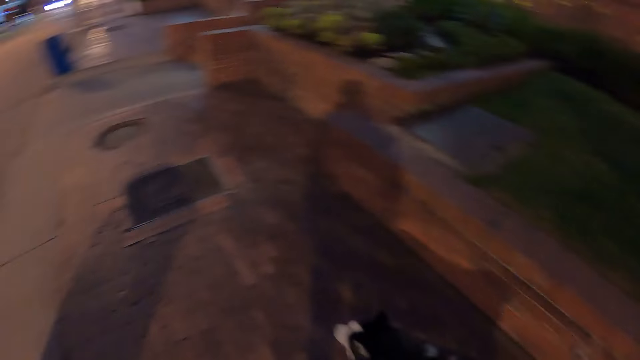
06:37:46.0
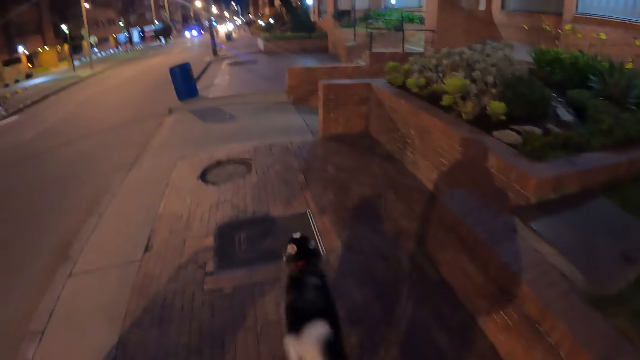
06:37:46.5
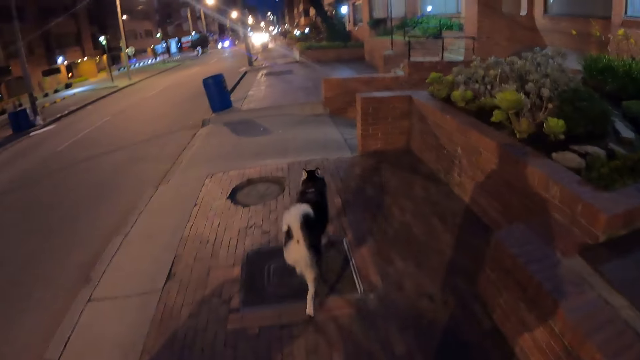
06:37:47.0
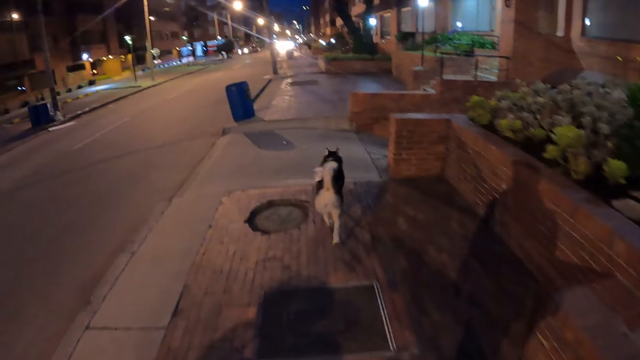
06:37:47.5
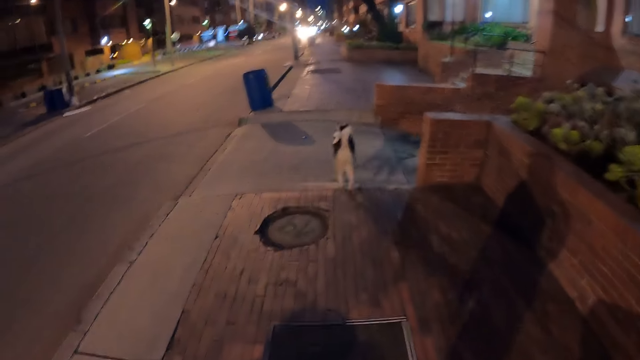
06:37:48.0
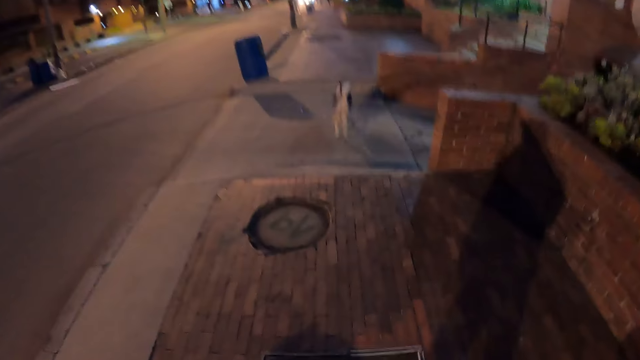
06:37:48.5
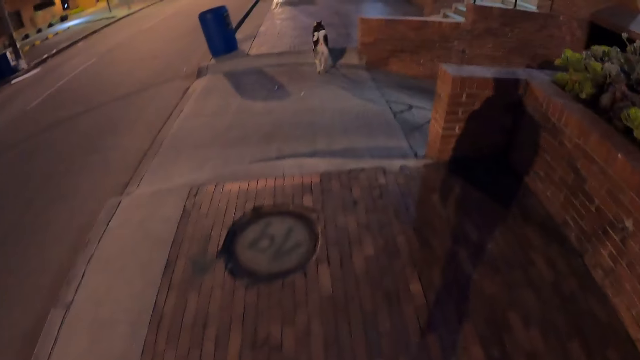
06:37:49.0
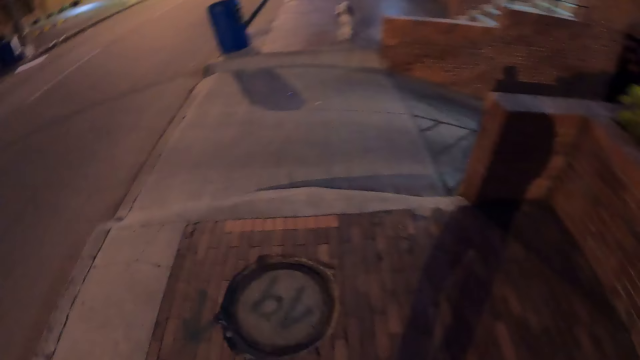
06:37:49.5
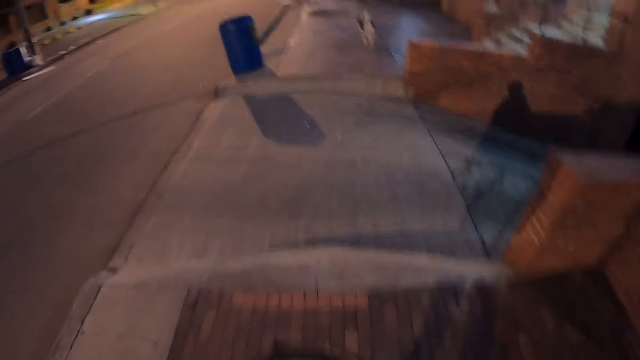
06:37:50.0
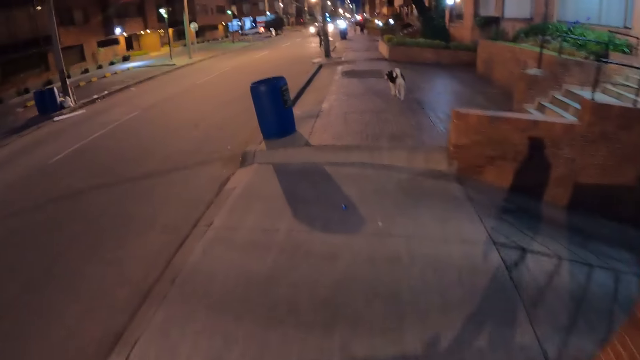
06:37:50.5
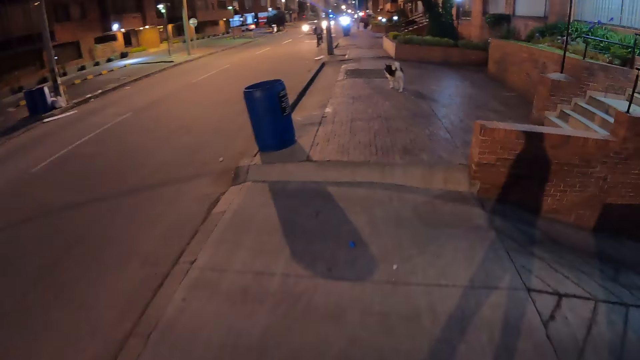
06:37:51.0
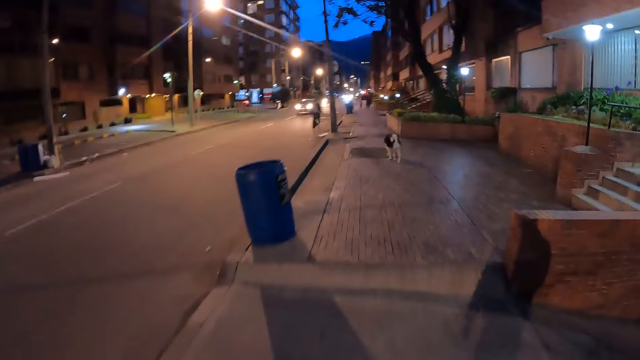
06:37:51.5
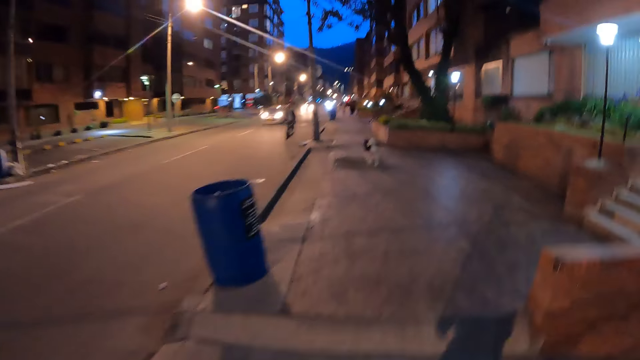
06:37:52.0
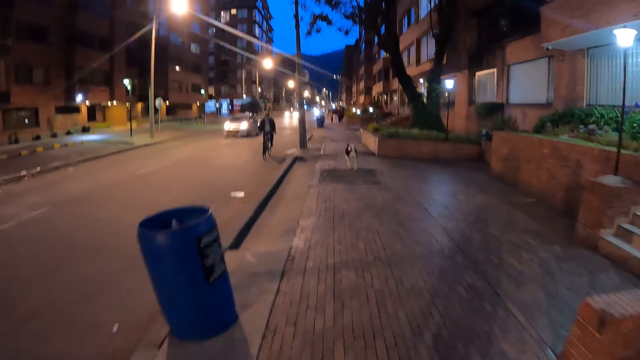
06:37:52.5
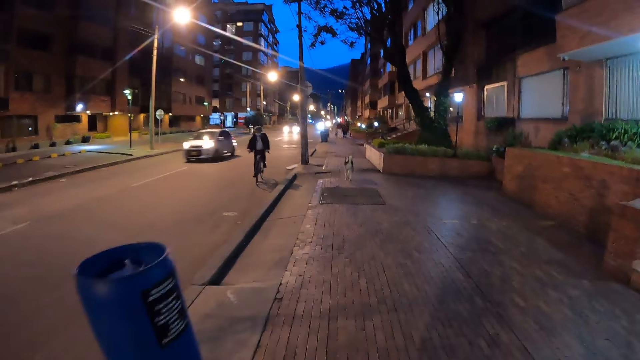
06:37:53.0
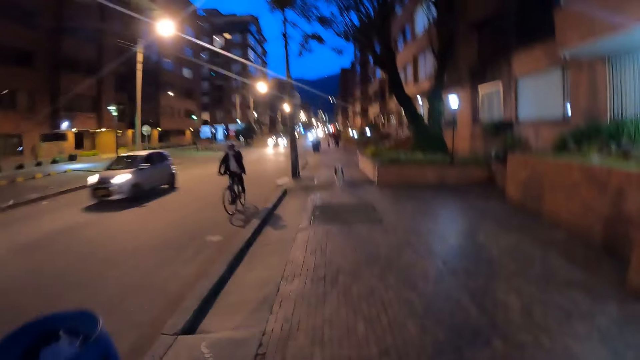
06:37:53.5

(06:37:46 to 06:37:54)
The camera wearer walks along the pavement path.

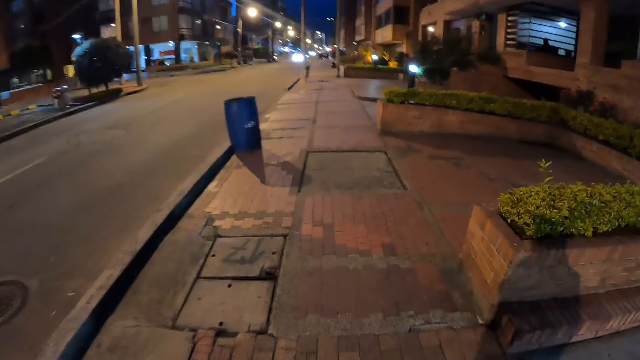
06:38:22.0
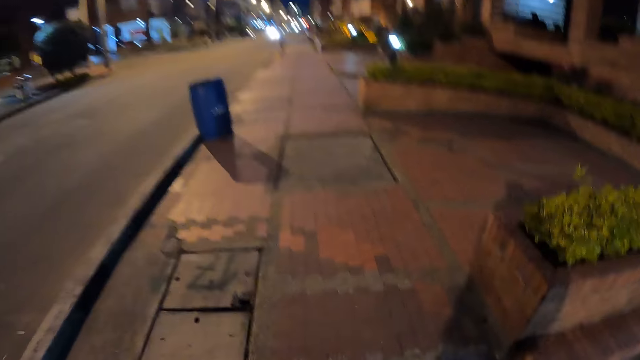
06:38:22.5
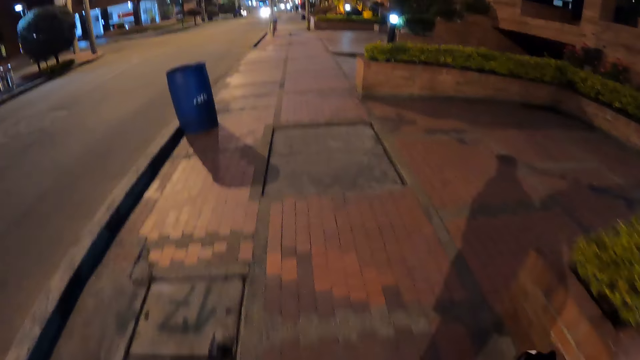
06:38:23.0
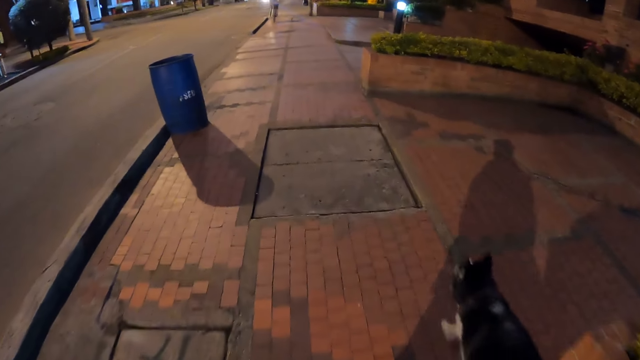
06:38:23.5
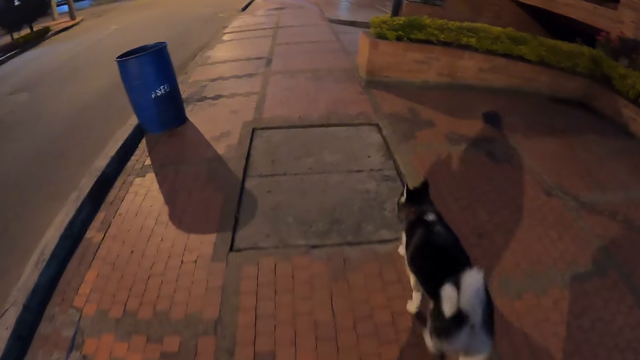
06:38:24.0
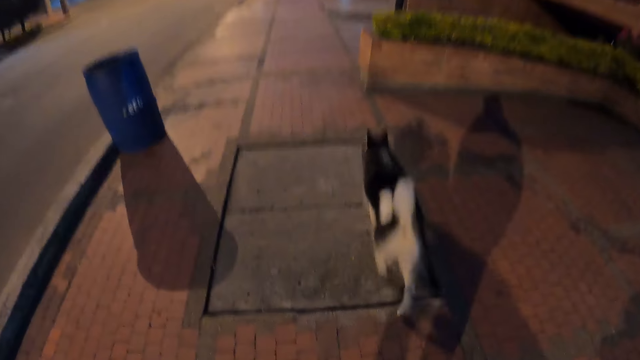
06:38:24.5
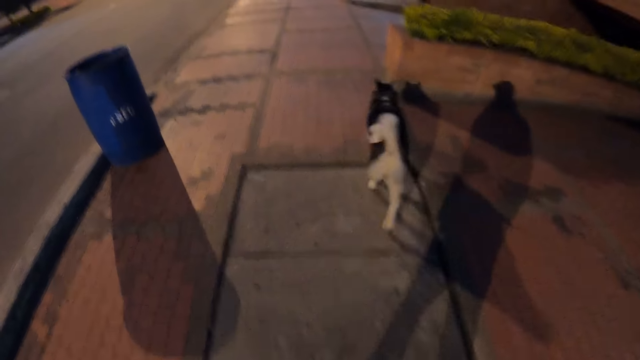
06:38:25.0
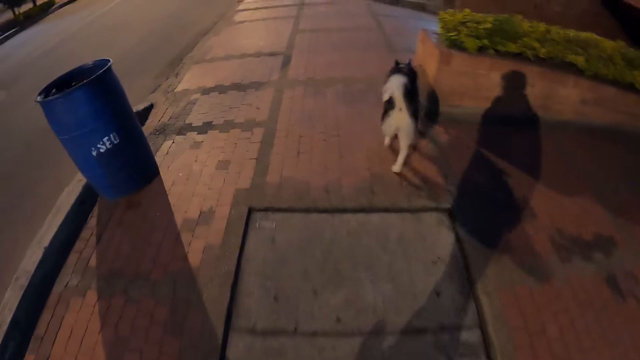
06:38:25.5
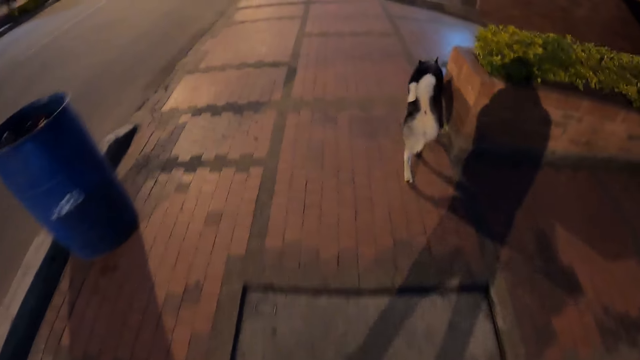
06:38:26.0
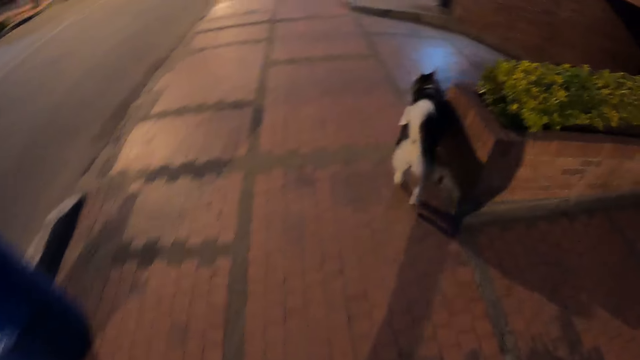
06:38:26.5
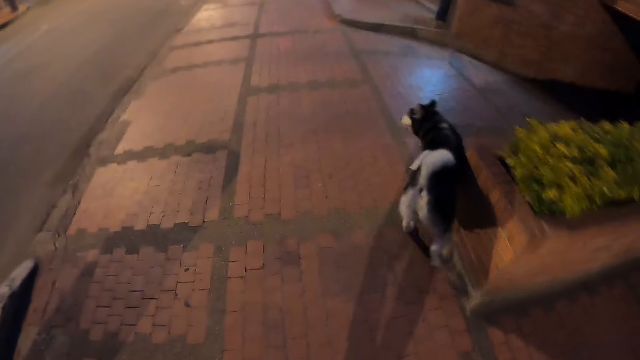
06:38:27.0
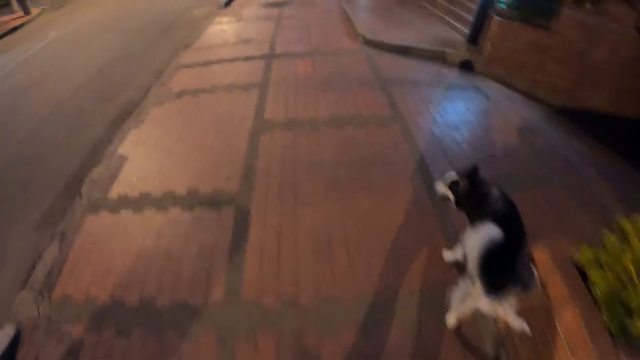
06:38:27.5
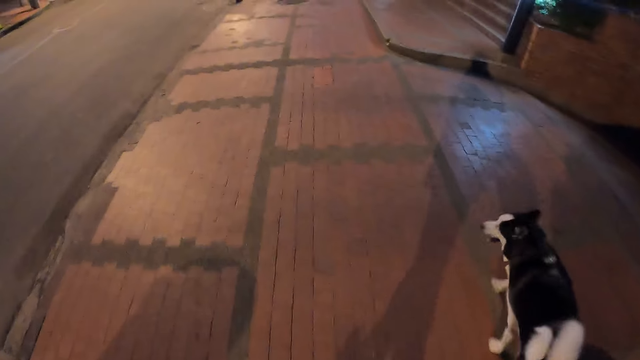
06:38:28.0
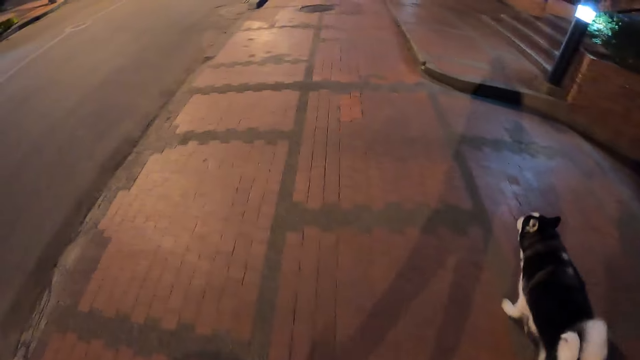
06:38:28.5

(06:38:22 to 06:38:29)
The dog walks past the camera wearer.

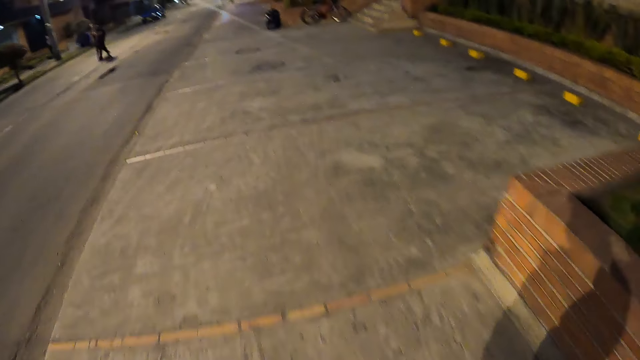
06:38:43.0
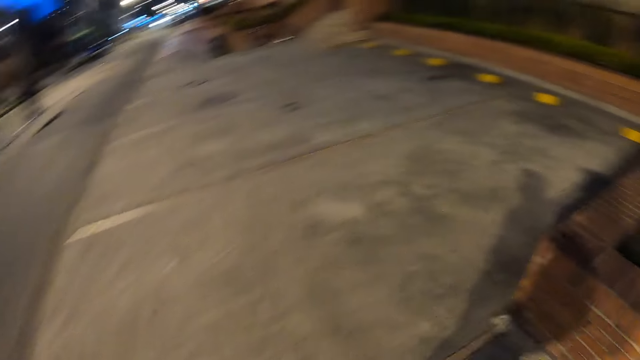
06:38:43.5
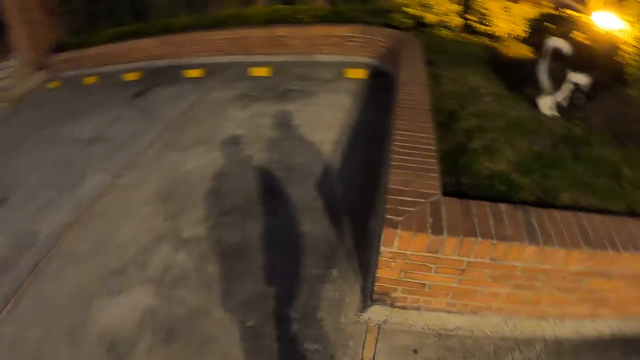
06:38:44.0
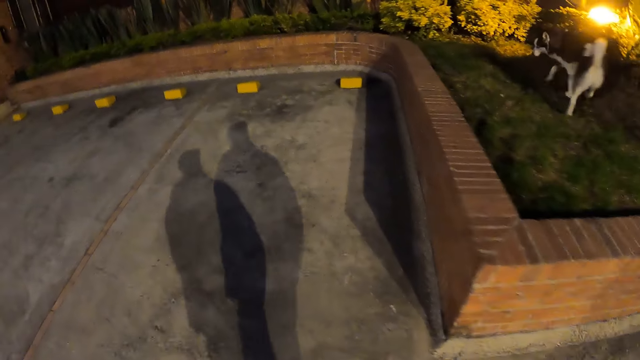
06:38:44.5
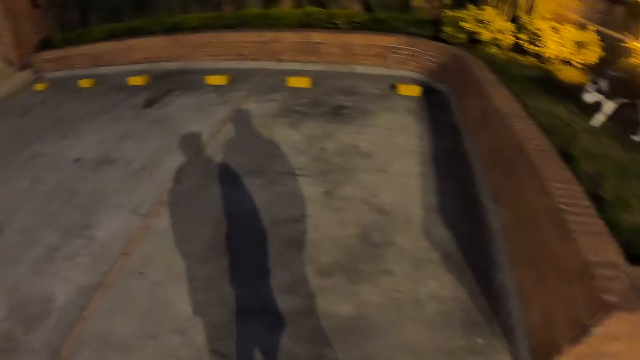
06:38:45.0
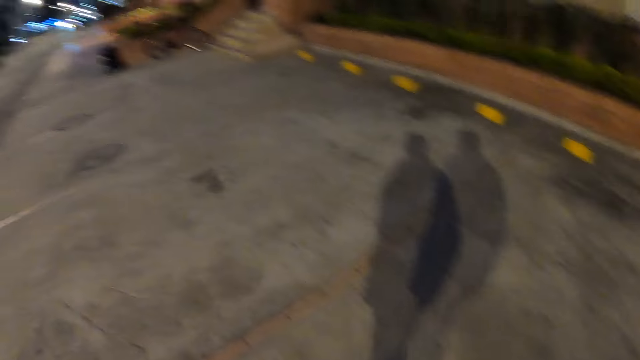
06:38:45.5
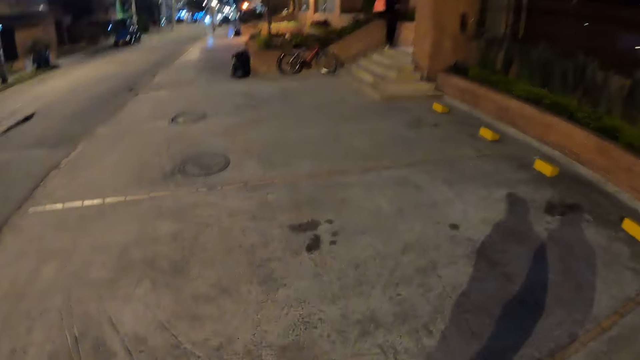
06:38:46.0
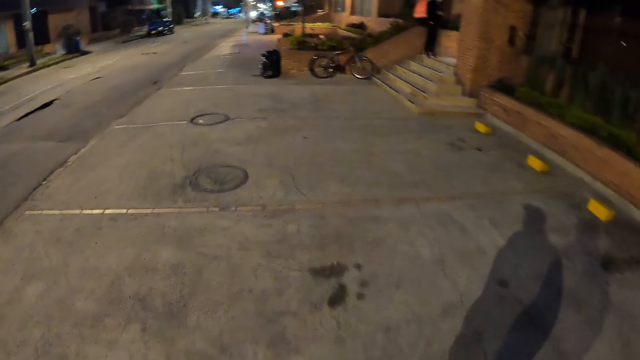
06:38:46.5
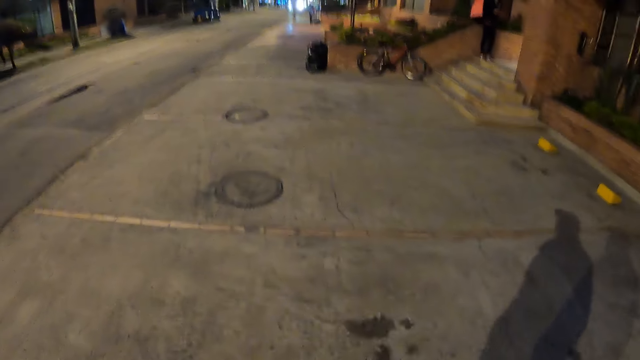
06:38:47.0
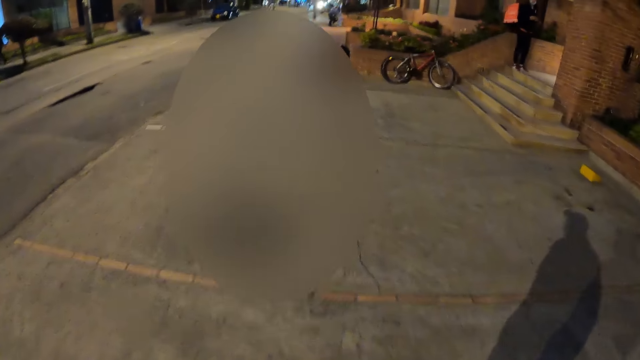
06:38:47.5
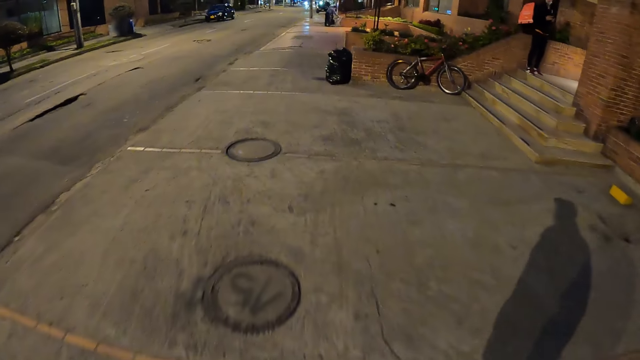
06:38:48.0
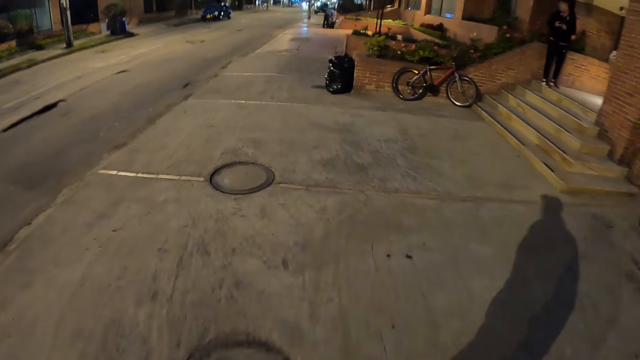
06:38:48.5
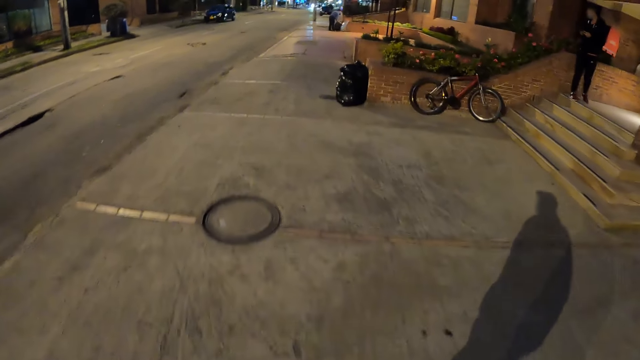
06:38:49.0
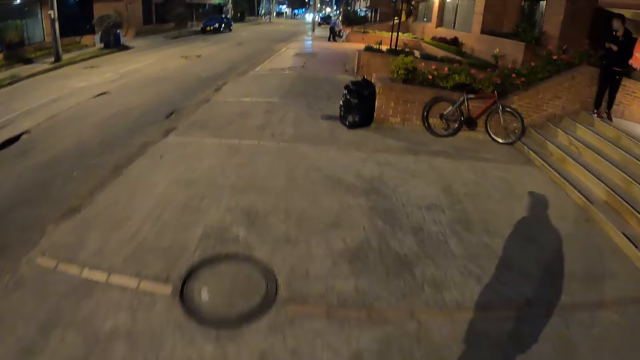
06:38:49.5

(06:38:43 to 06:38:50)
The camera wearer turns to the right.
